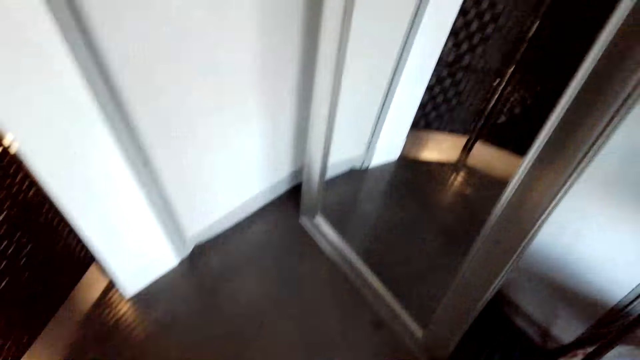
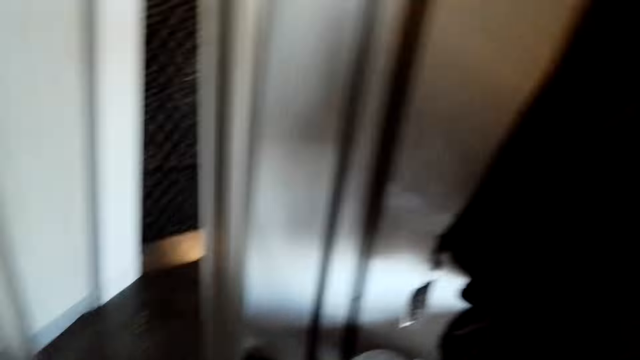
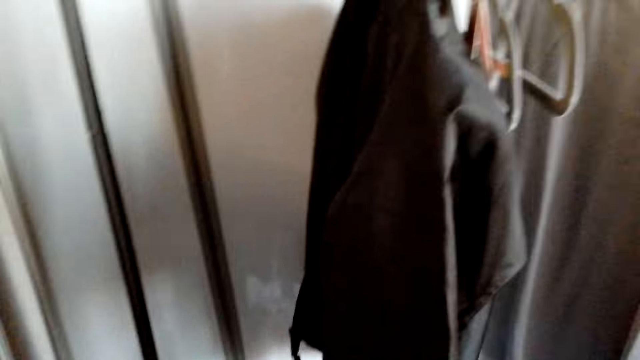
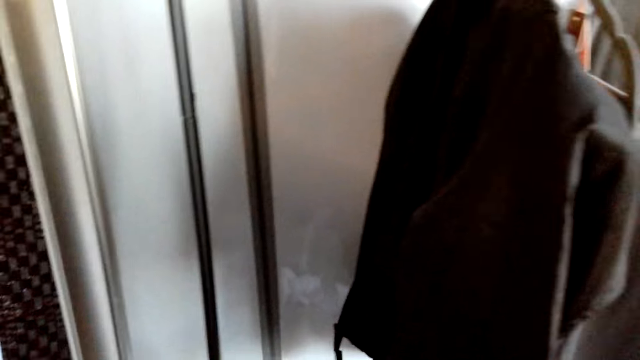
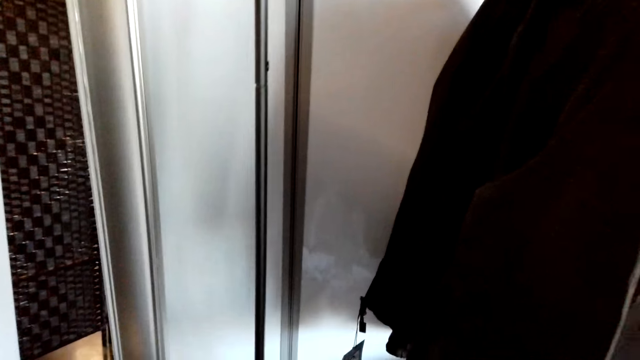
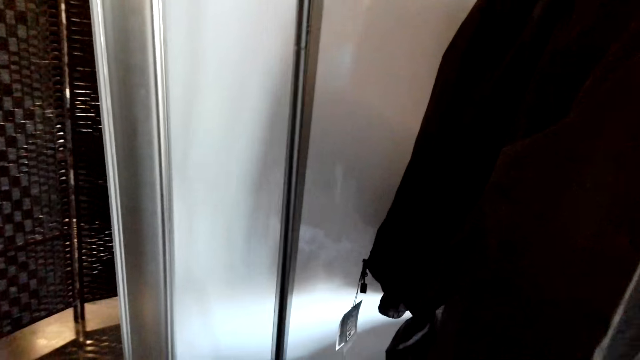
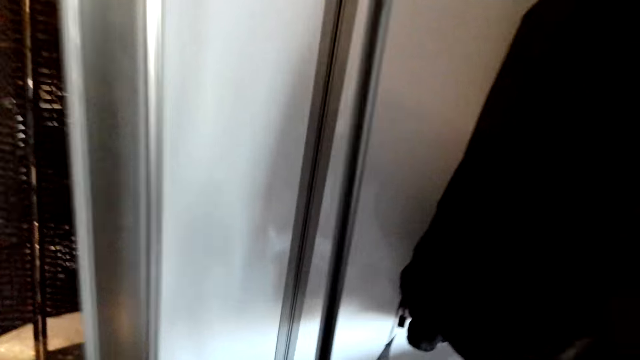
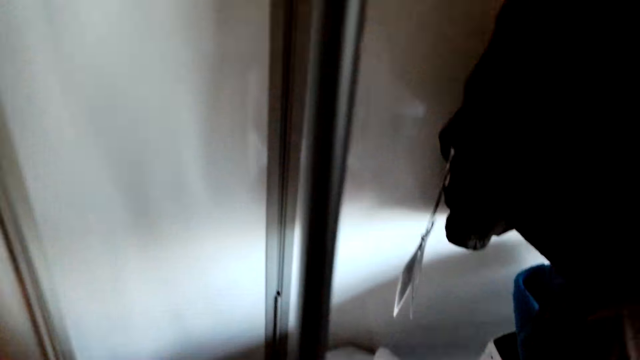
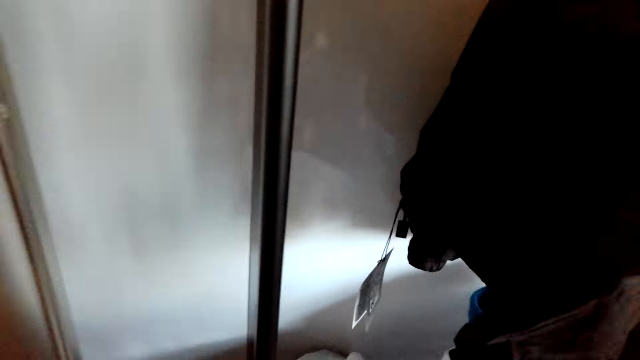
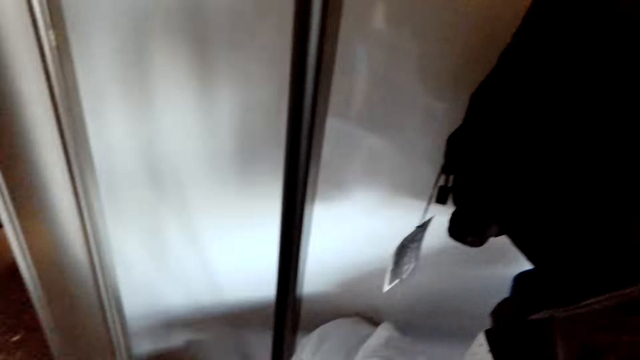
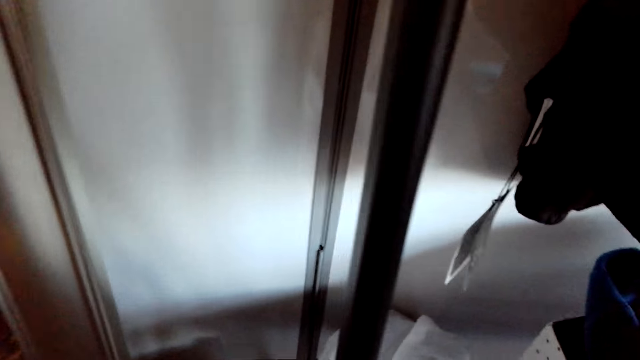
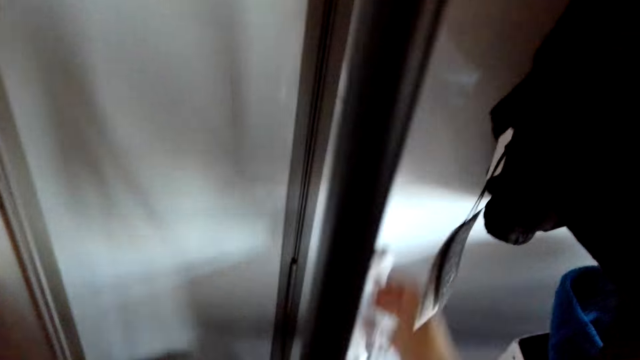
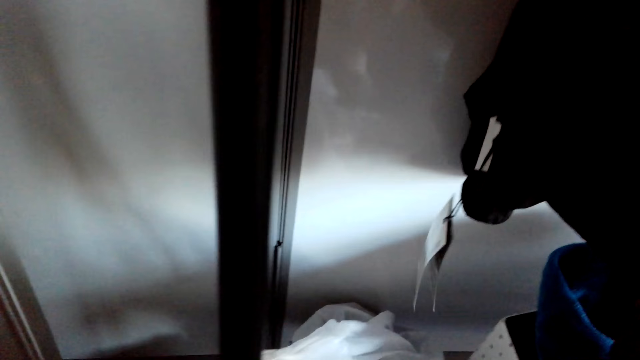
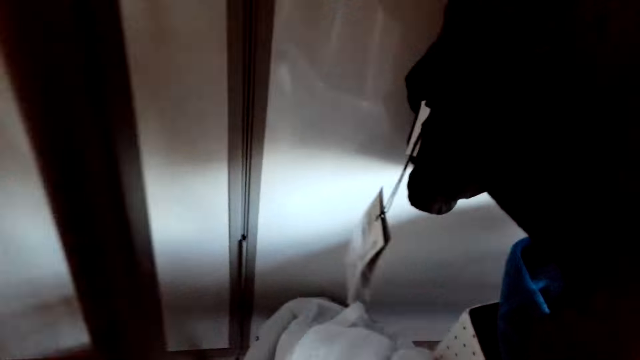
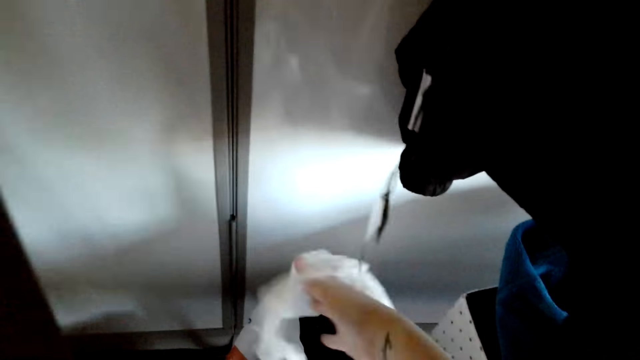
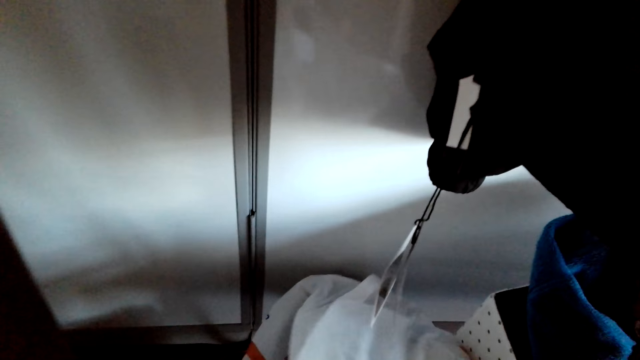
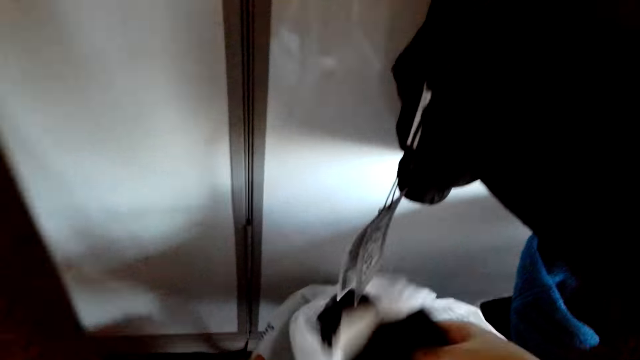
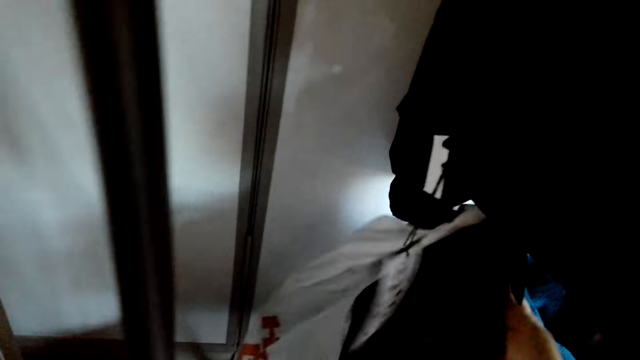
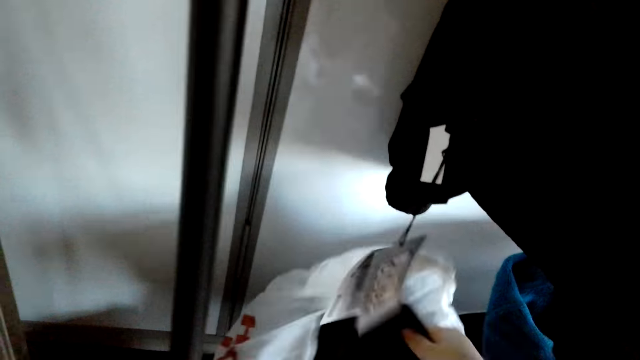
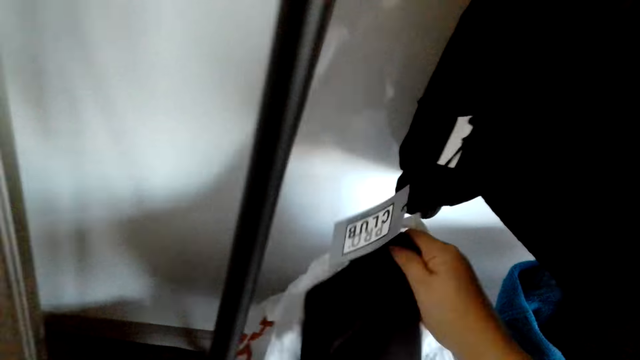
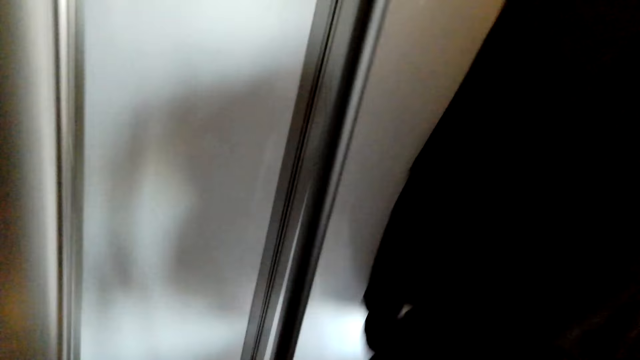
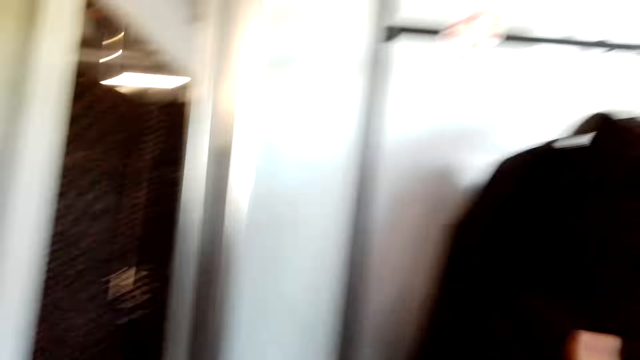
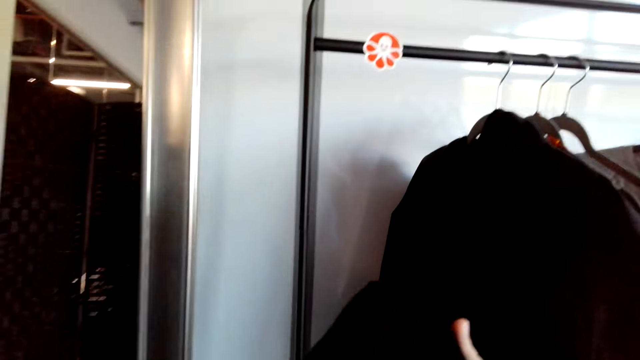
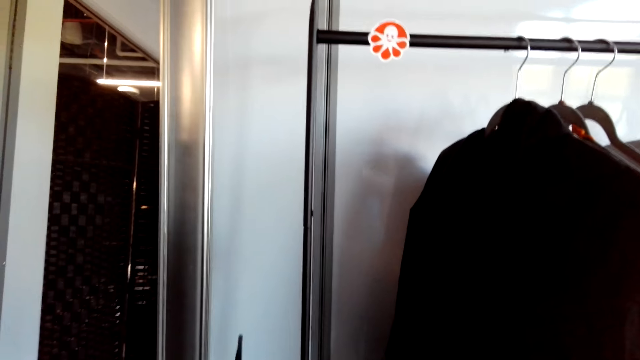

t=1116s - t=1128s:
The camera wearer walks in the house. They pick a cloth from the bag. They touch cloths on the floor.

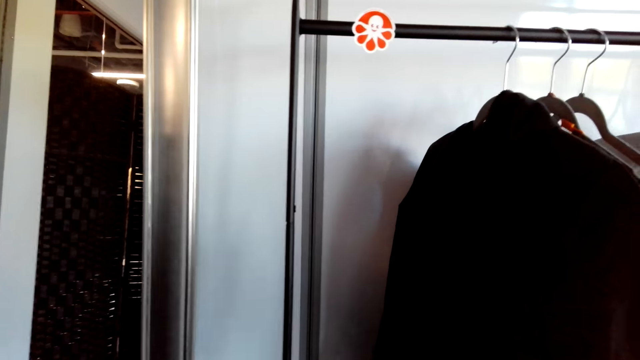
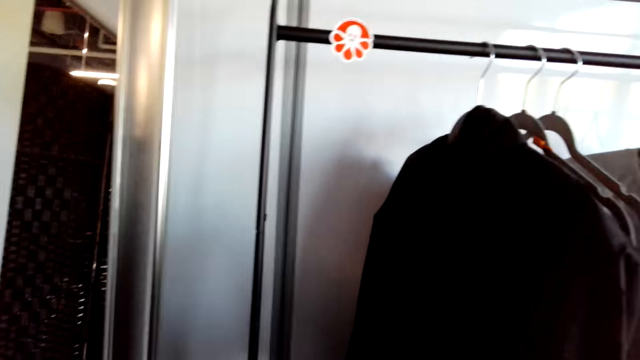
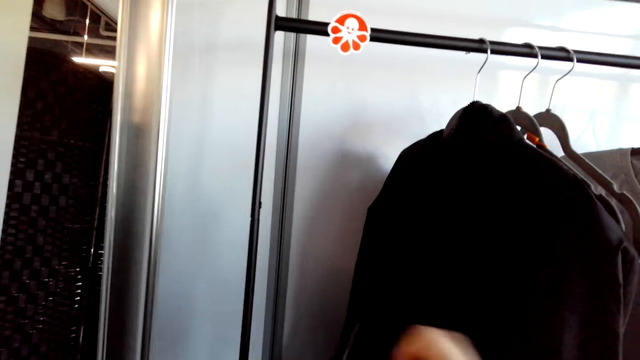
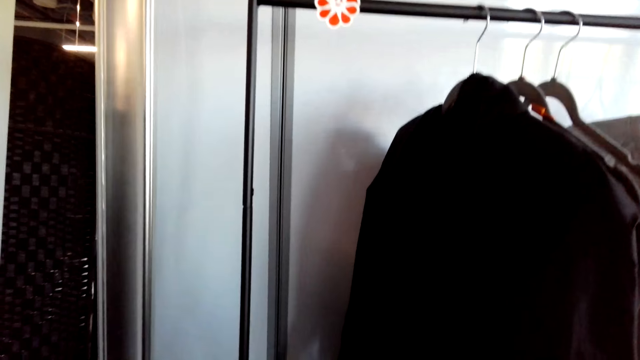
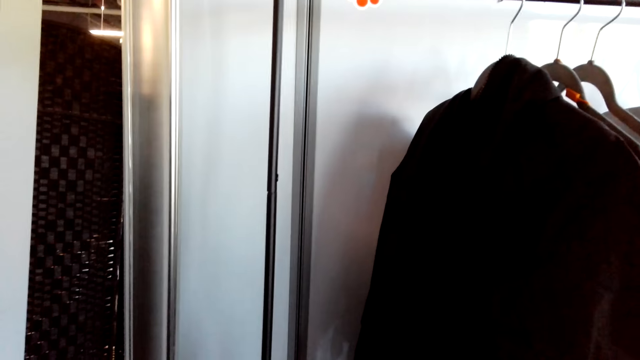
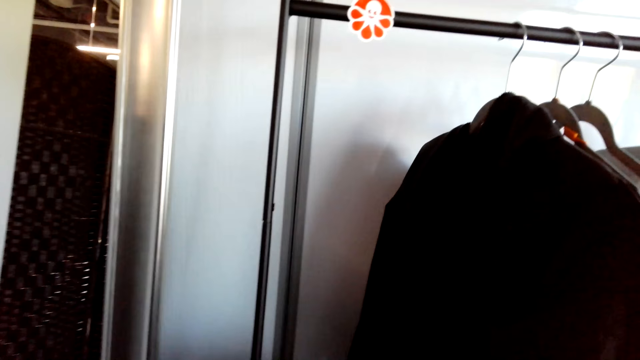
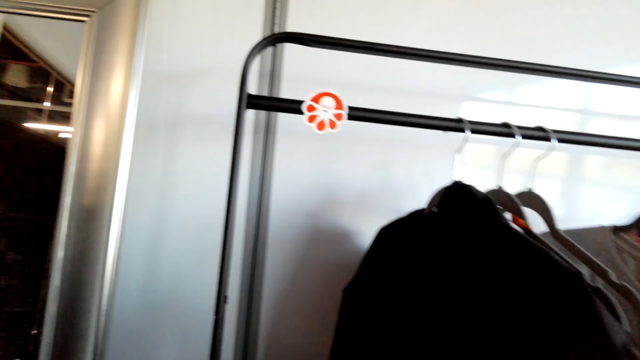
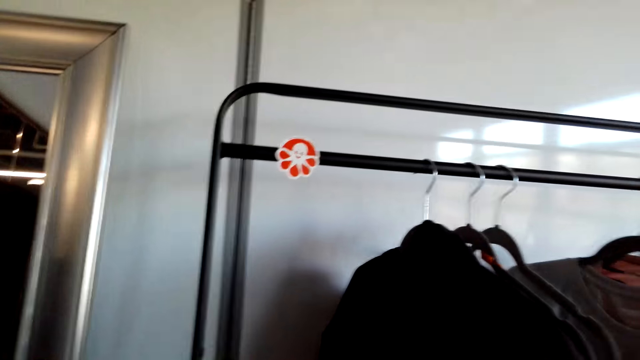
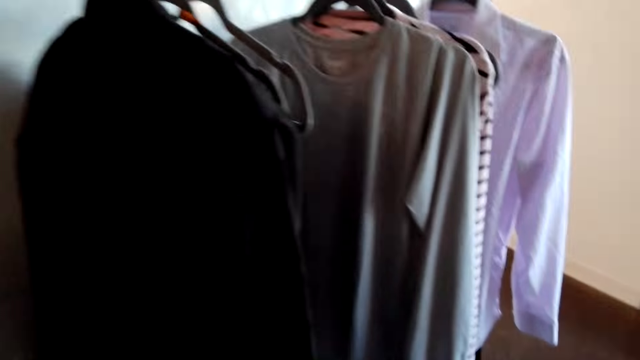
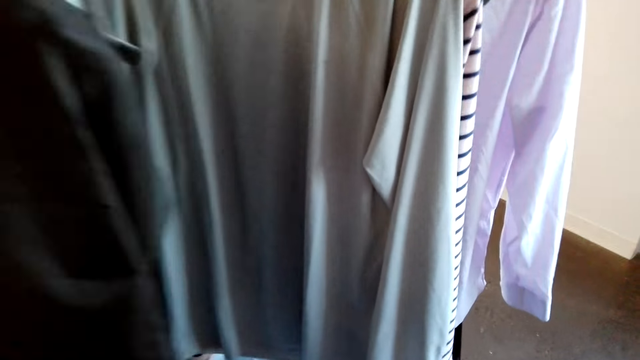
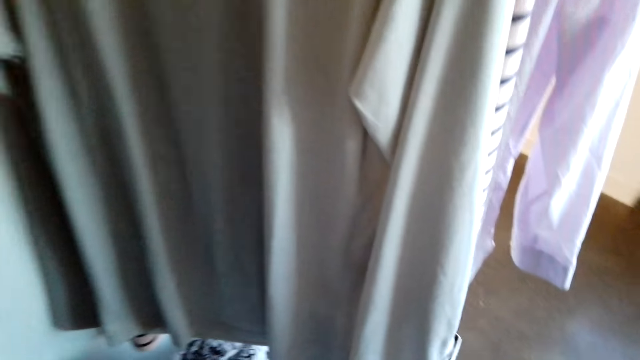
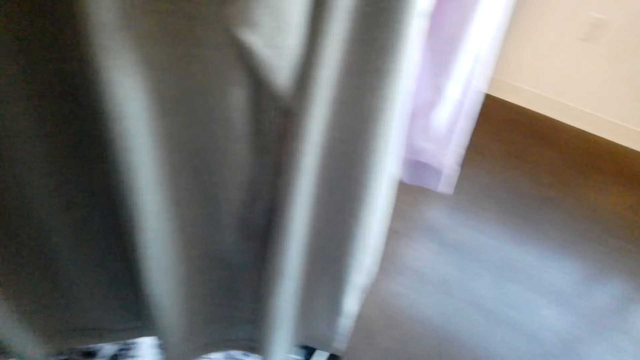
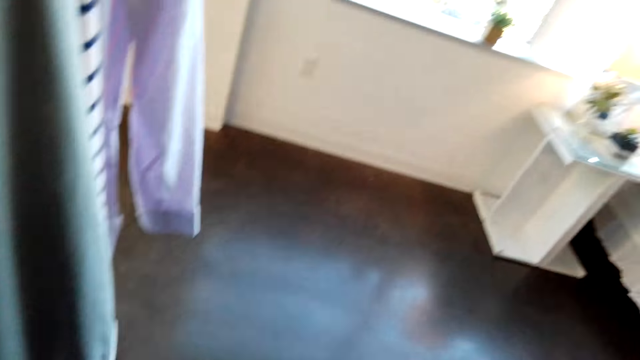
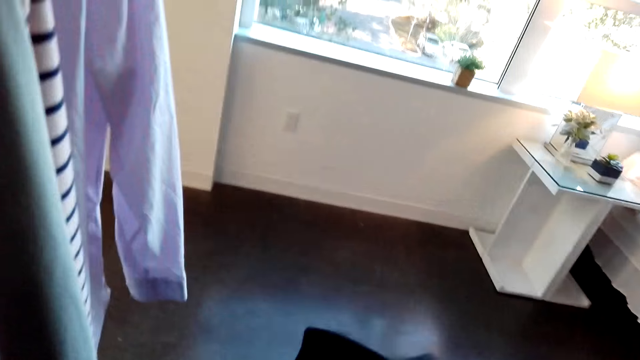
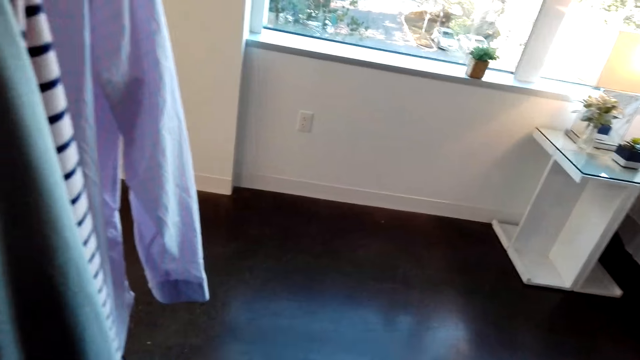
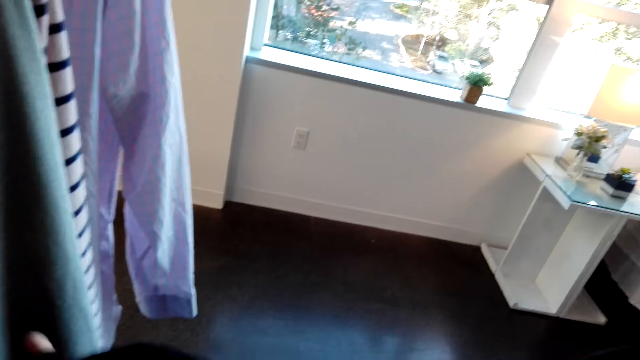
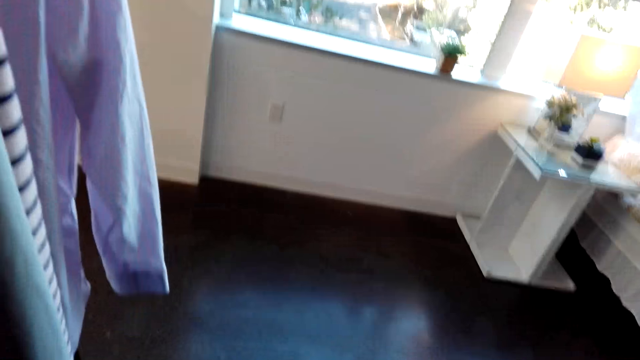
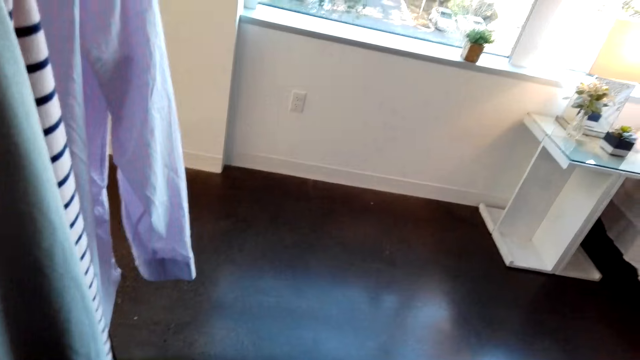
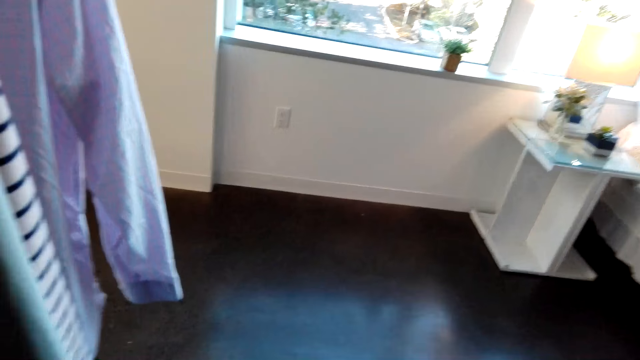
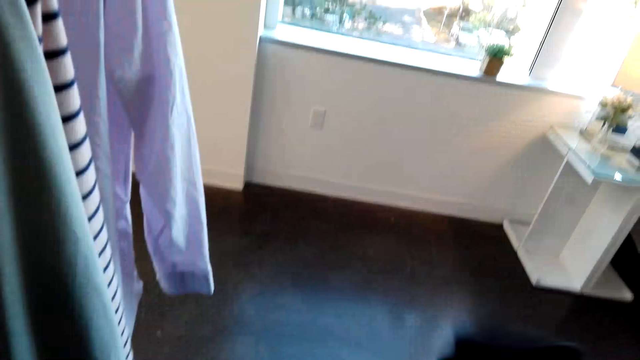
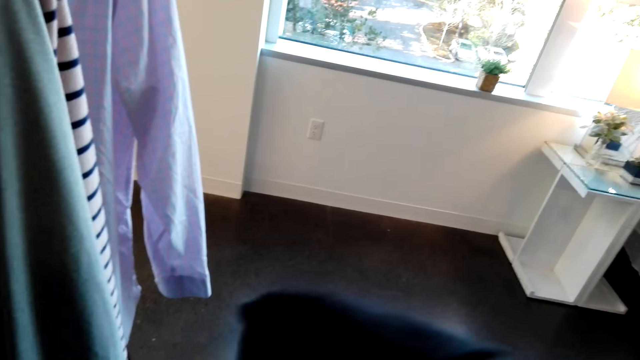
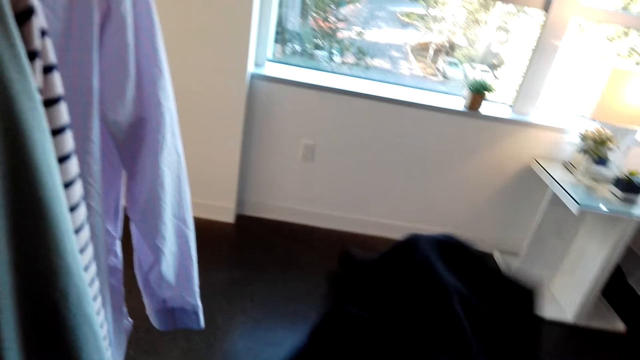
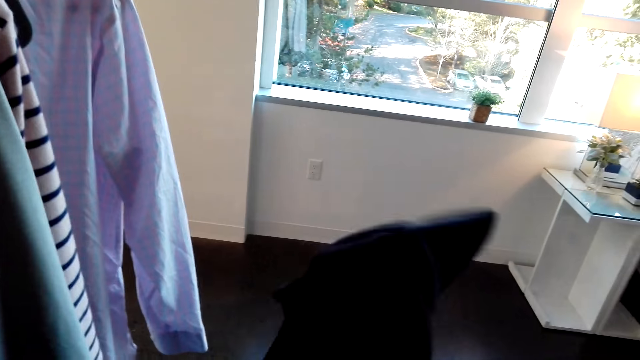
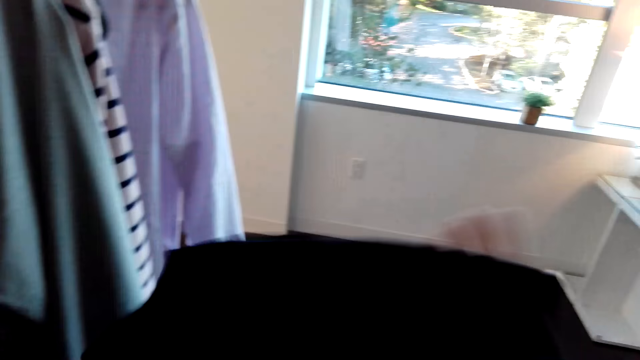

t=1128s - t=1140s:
The camera wearer carries the cloth on her hands.
